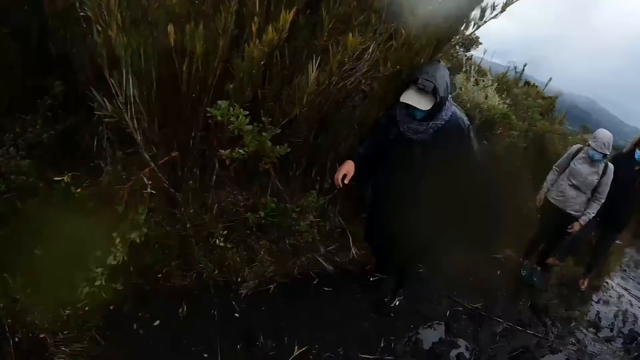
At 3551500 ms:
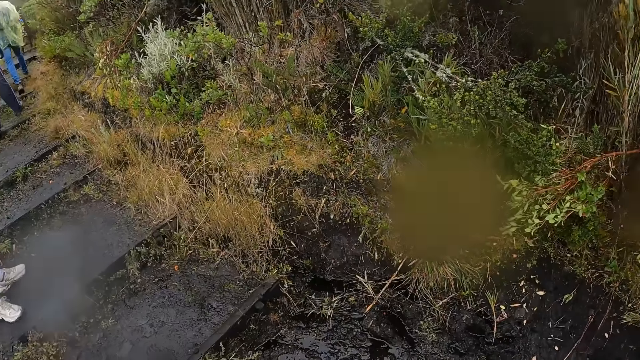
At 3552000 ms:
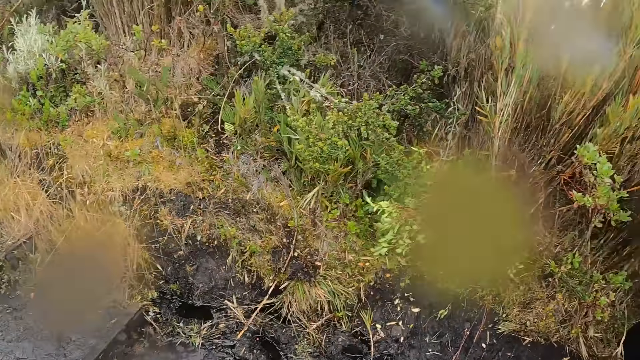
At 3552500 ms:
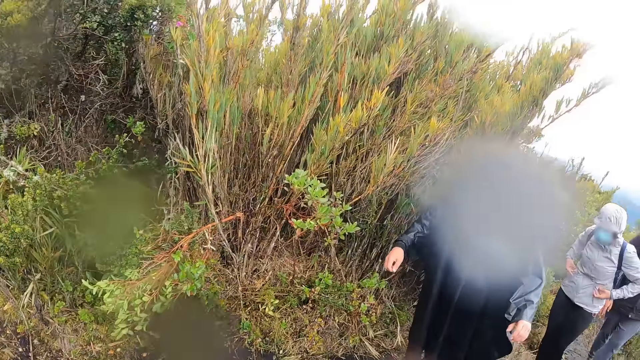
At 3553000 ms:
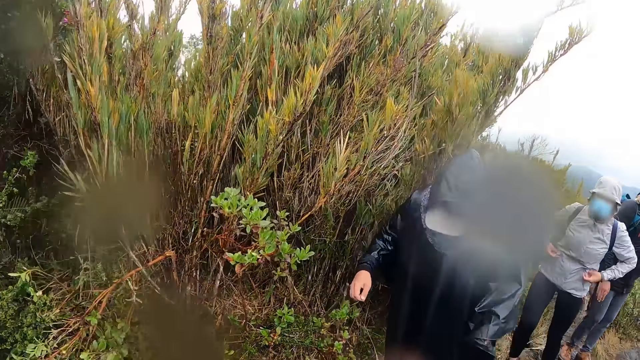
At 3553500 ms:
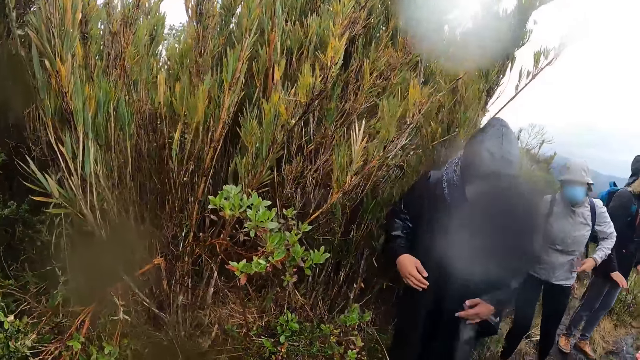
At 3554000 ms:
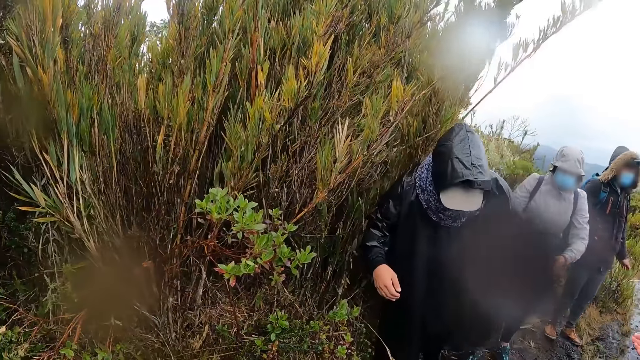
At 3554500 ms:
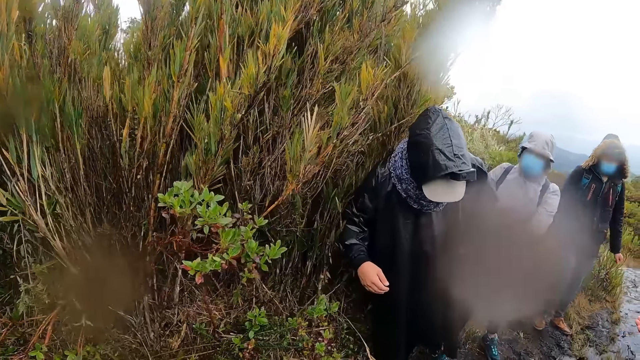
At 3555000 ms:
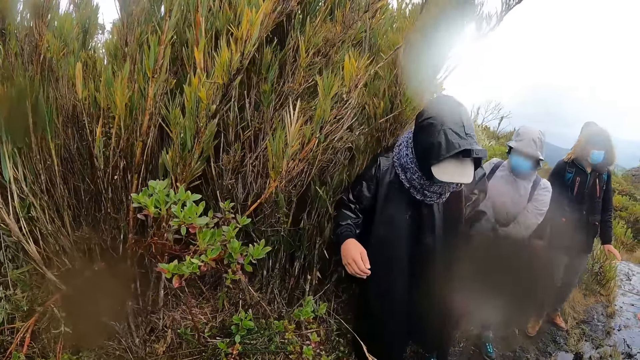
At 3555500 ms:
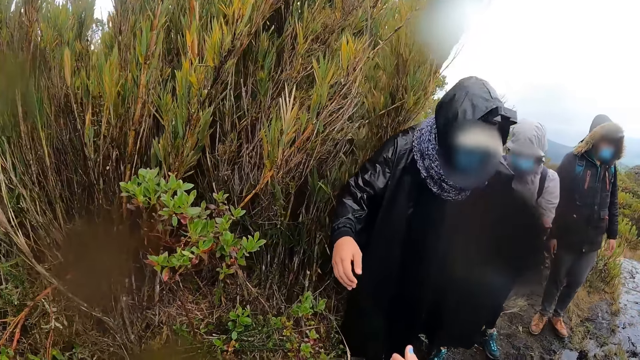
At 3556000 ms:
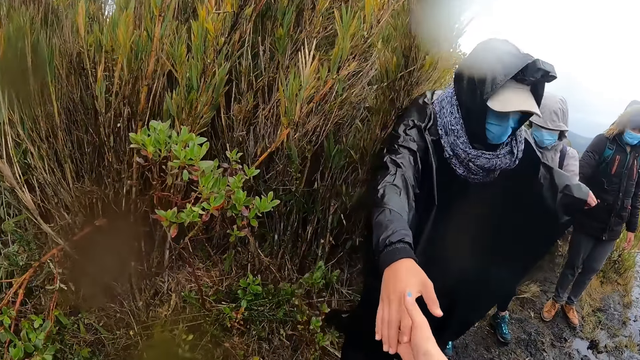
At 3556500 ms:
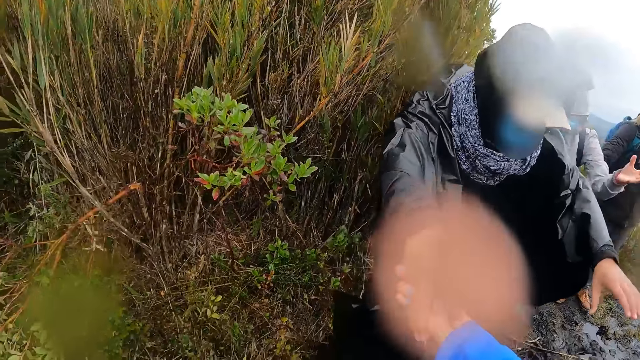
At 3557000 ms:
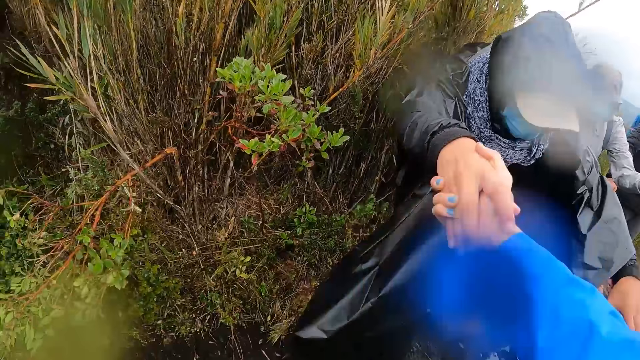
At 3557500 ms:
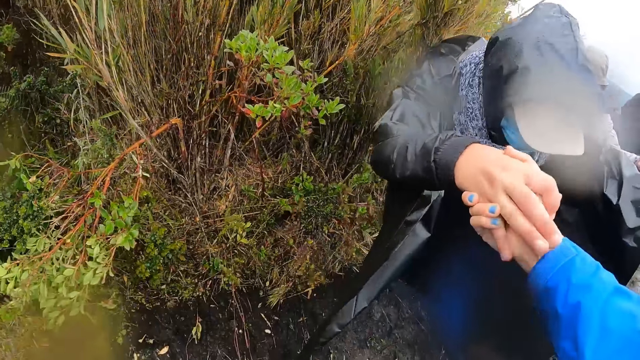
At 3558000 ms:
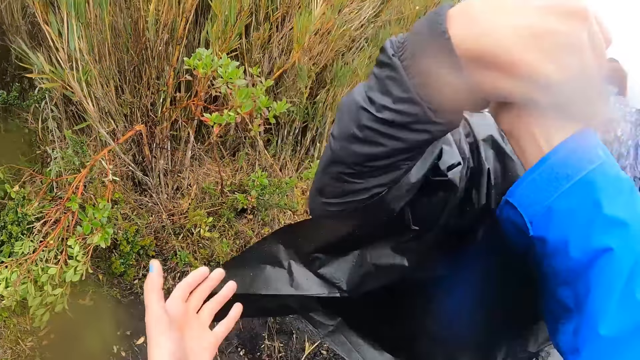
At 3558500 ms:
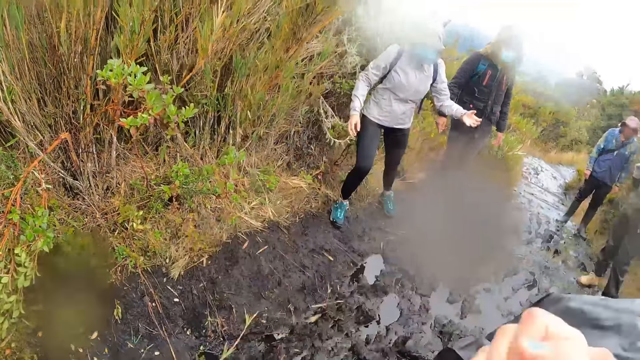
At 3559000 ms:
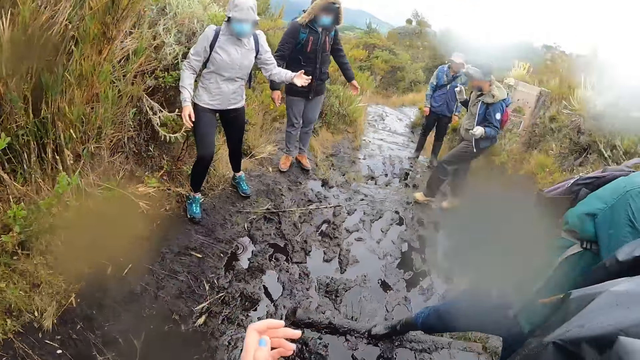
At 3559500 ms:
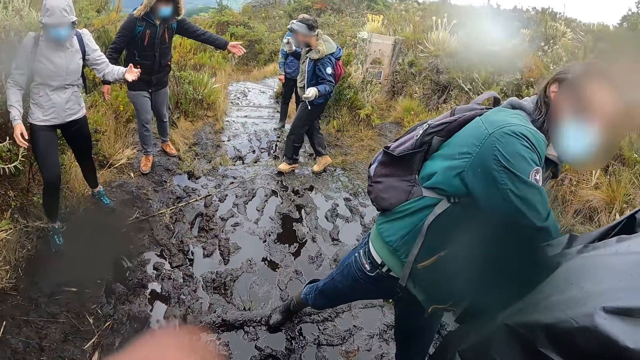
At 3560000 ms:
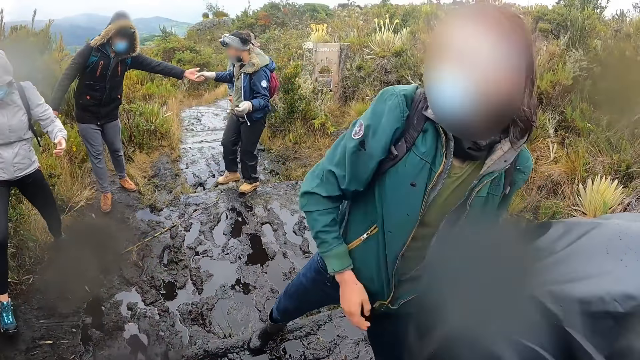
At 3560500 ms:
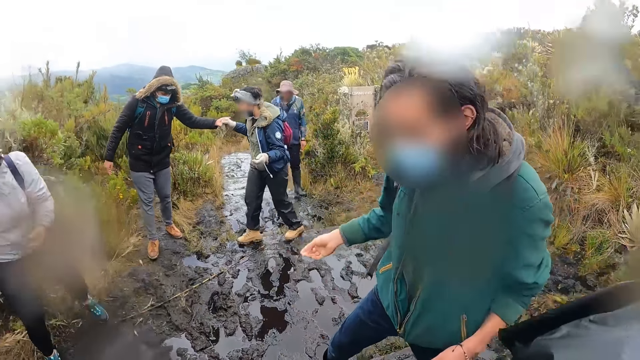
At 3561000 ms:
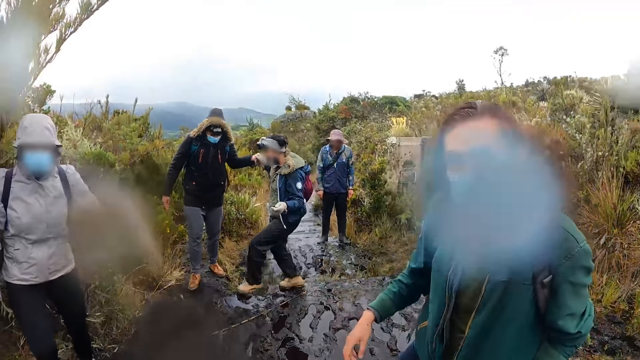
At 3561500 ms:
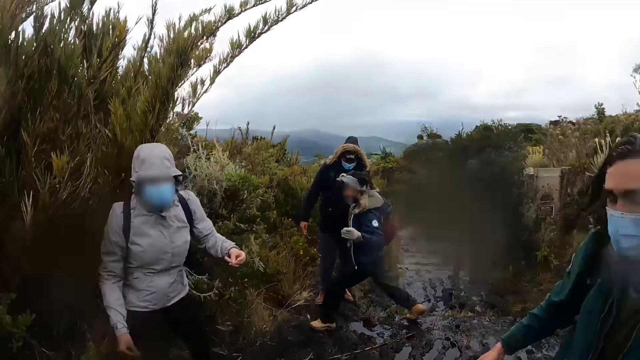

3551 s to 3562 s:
The camera wearer pulls a man's right hand with his right hand. He touches the hand of the man. The man jumps. The camera wearer looks around the field.

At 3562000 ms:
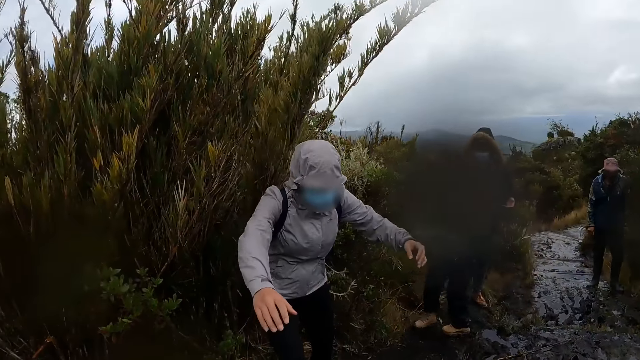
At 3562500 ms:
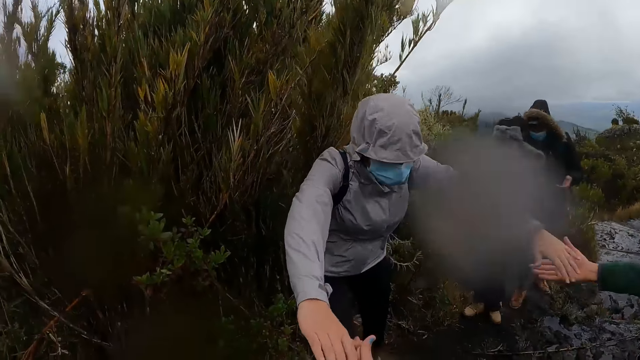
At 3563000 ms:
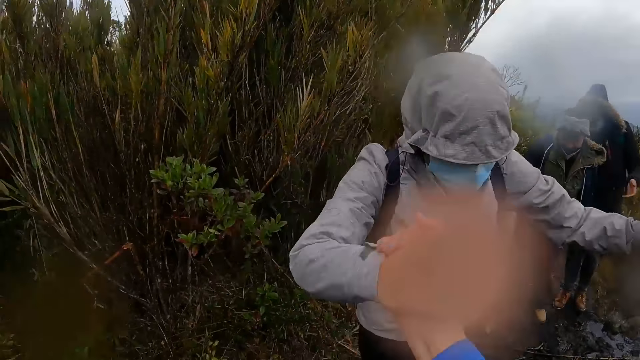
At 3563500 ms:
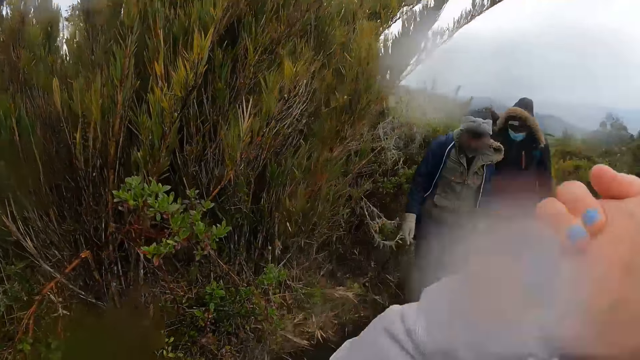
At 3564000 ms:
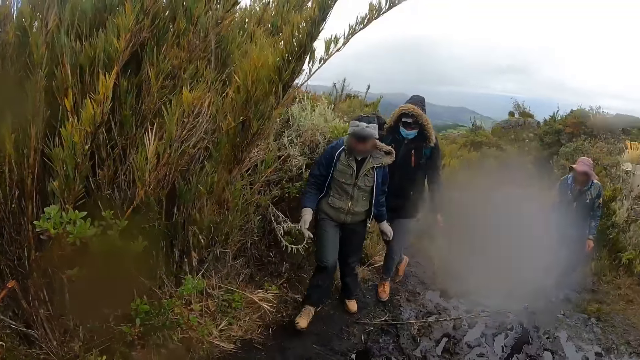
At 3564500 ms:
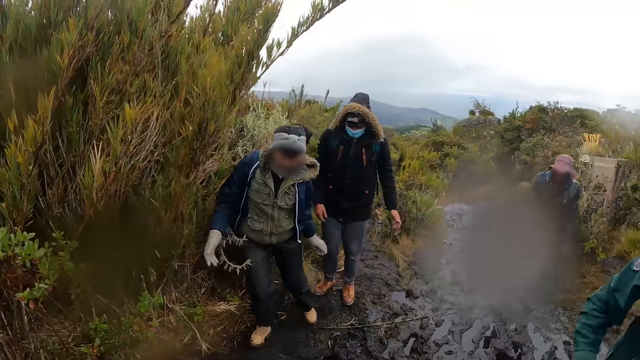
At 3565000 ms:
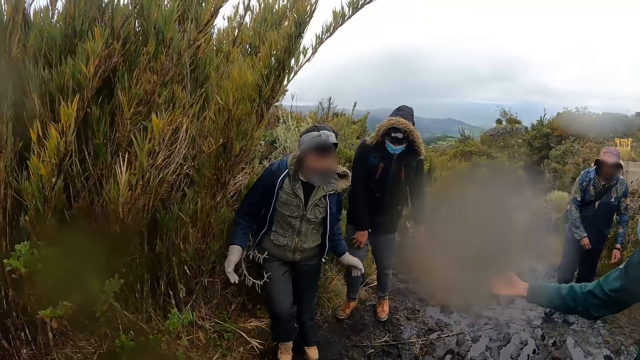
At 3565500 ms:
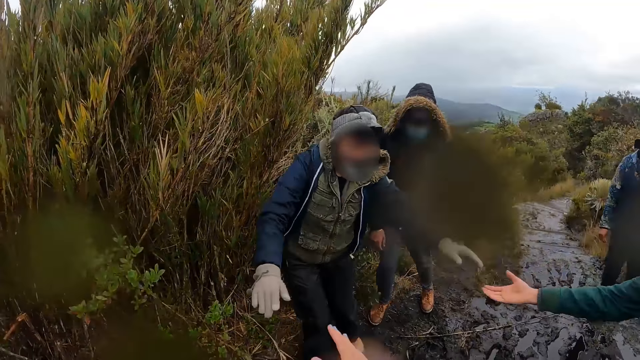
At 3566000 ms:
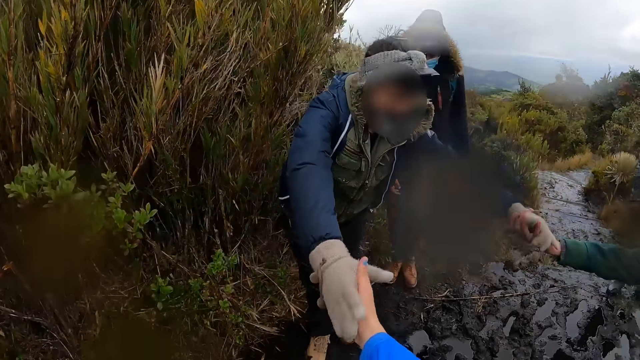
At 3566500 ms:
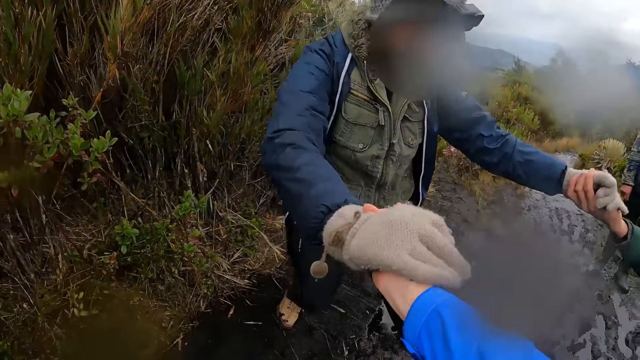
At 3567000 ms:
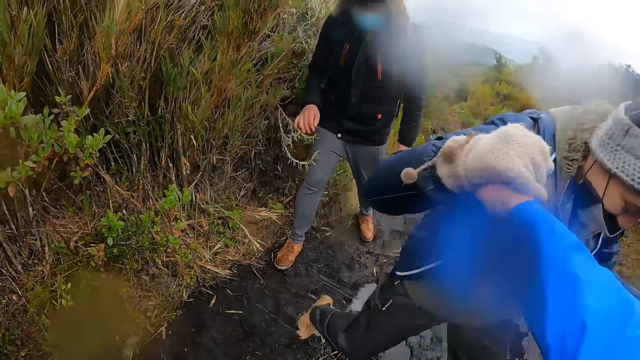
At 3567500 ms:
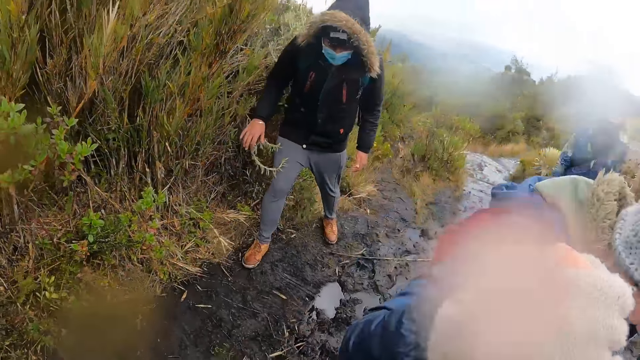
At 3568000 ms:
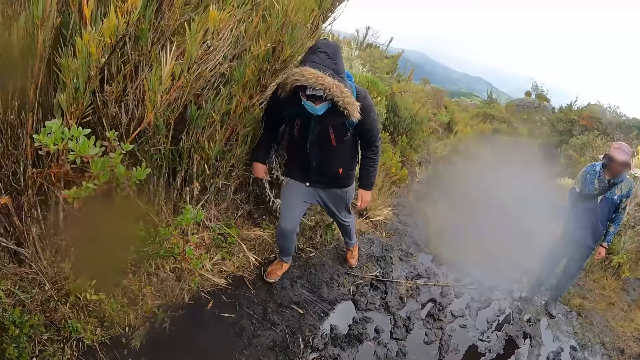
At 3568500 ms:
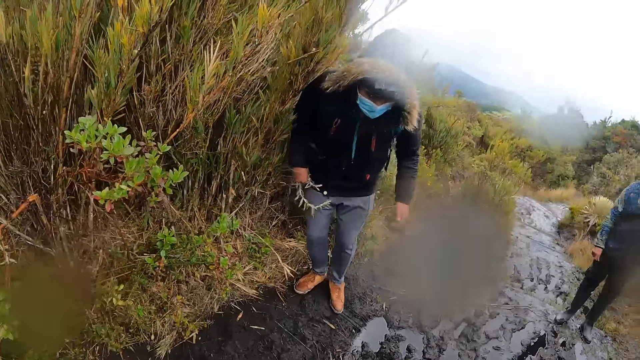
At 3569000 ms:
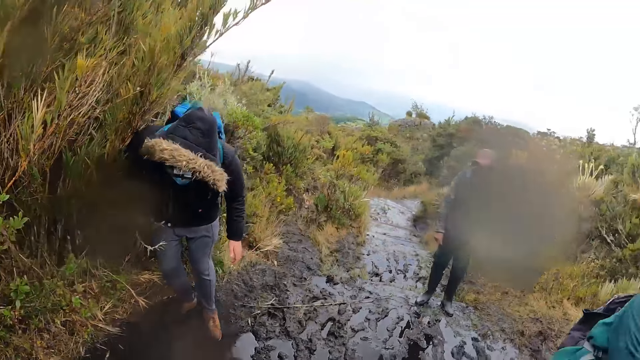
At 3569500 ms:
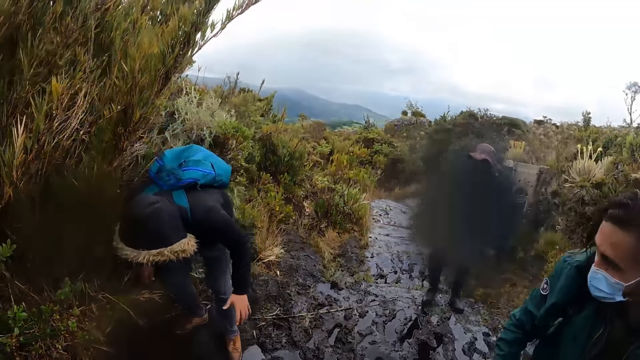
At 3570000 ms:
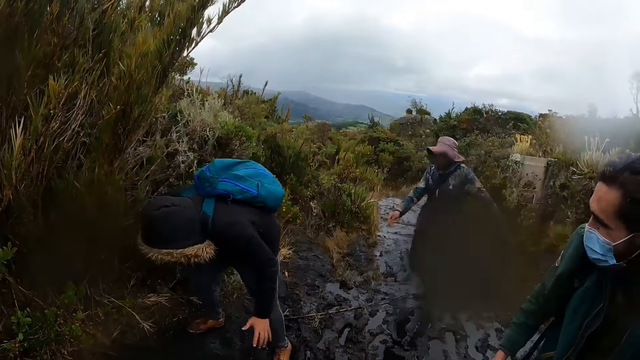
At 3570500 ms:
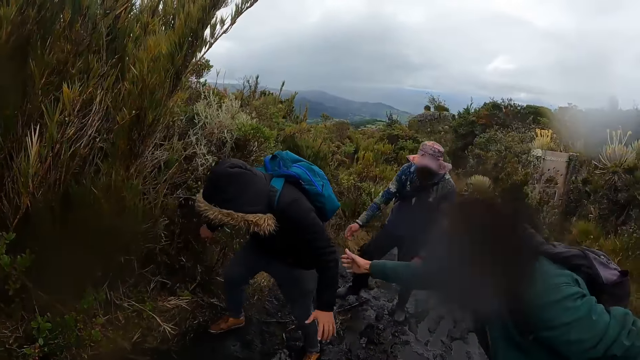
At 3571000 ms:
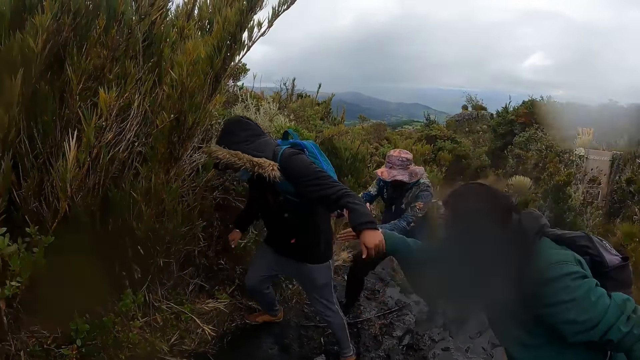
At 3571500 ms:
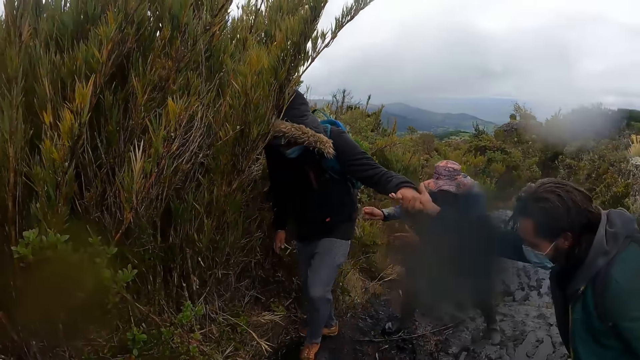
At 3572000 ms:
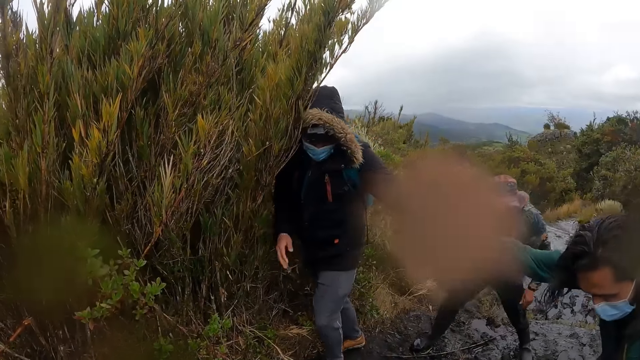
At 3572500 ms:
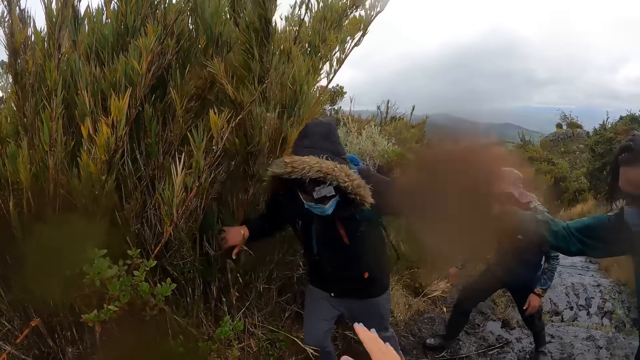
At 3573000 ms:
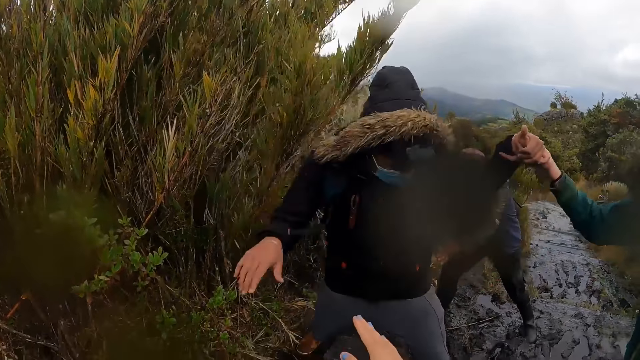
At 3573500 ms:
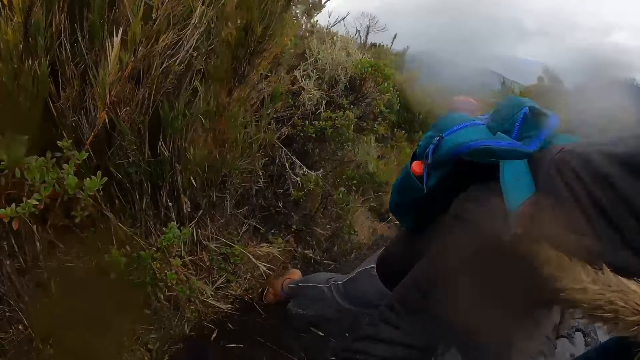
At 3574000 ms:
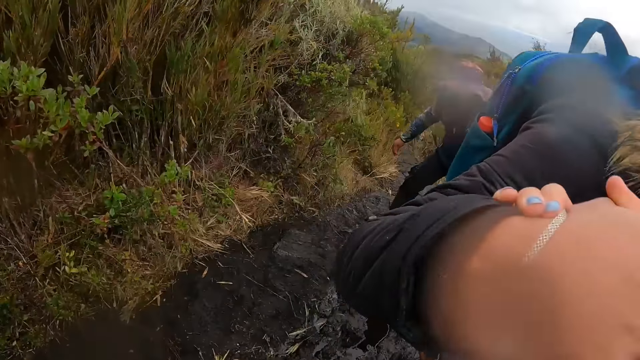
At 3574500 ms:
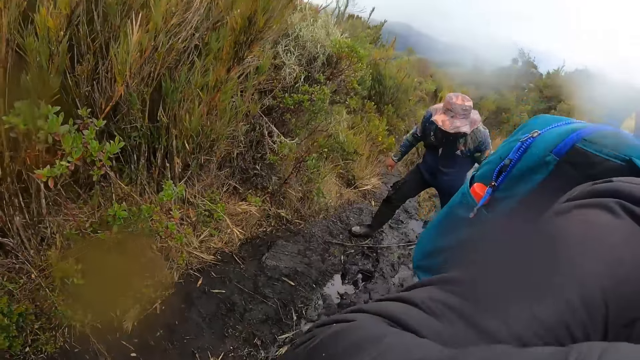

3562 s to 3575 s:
The man pulls a woman's left hand with his right hand. The camera wearer pulls another man's right hand with his right hand. He touches the hand of the other man. The first man pulls another woman's left hand with his right hand. The camera wearer pulls the second woman's right hand with his right hand. The other man jumps. The first man pulls a third woman's left hand with his right hand. Another man falls. The first man holds the hand of that man. The camera wearer pulls another man's right hand with his right hand. The first man holds the hand of the last man with the camera wearer. The last man jumps.
